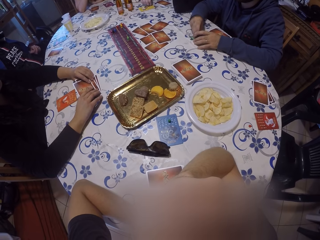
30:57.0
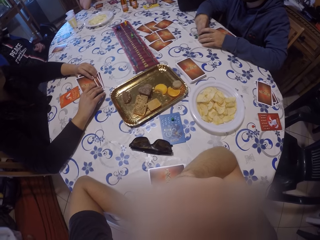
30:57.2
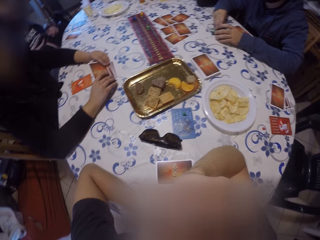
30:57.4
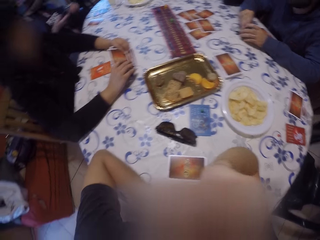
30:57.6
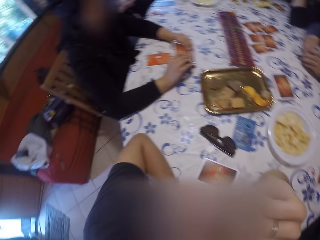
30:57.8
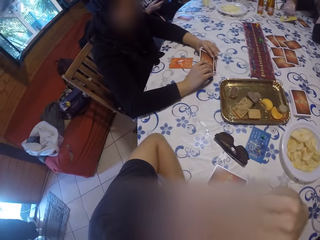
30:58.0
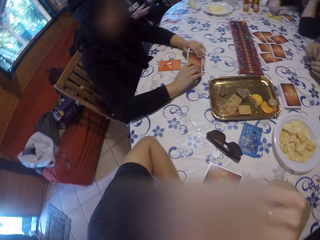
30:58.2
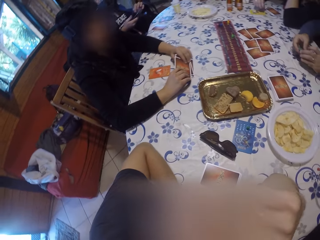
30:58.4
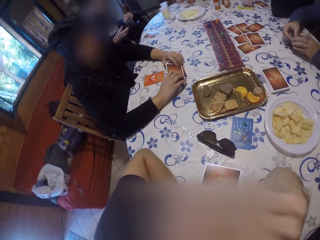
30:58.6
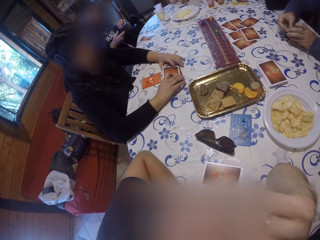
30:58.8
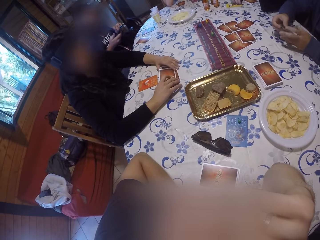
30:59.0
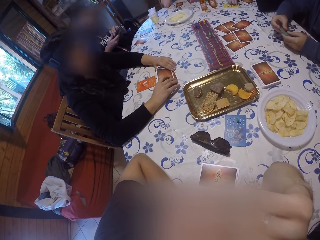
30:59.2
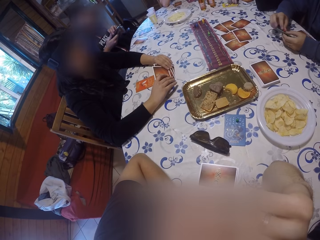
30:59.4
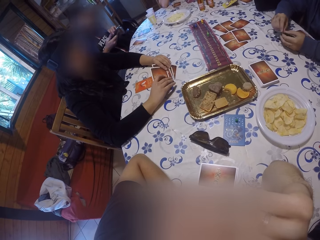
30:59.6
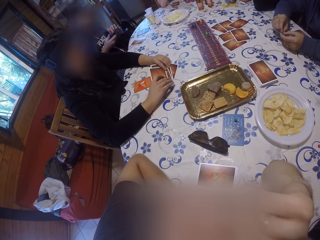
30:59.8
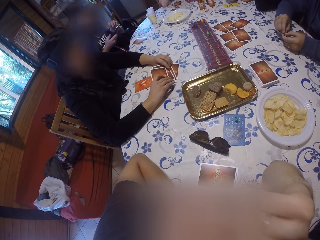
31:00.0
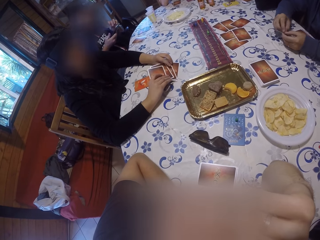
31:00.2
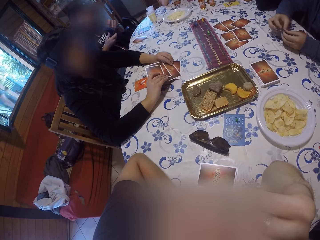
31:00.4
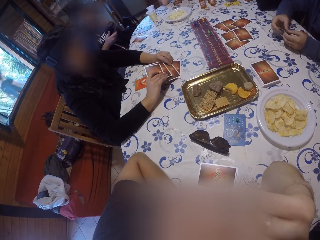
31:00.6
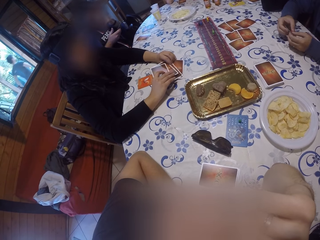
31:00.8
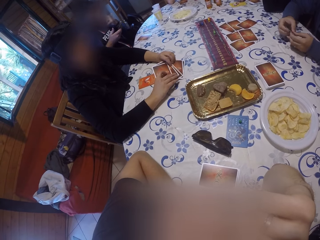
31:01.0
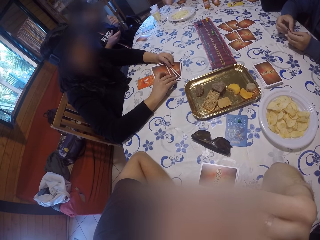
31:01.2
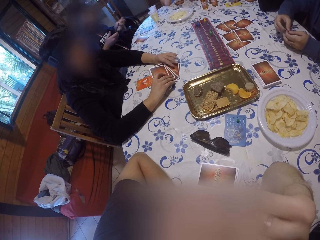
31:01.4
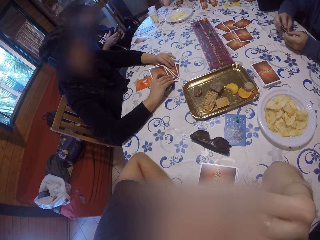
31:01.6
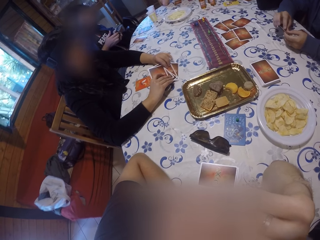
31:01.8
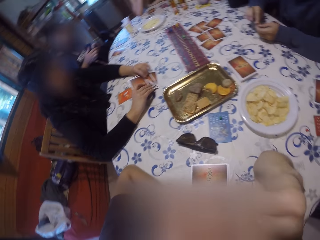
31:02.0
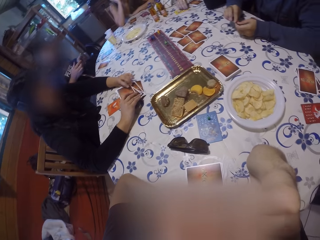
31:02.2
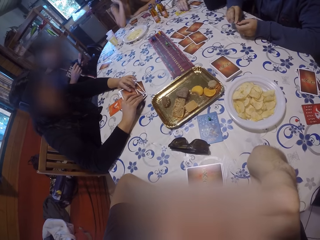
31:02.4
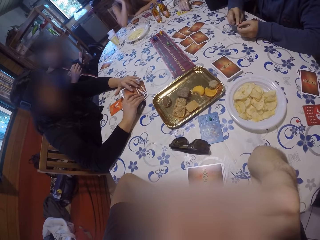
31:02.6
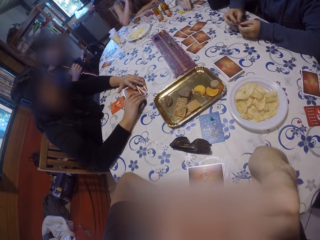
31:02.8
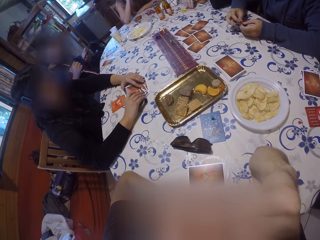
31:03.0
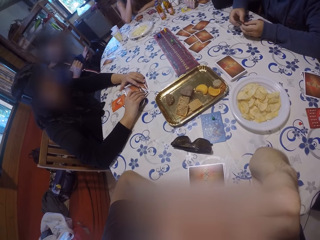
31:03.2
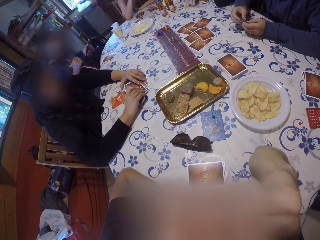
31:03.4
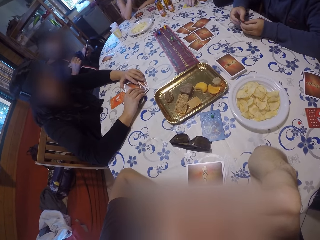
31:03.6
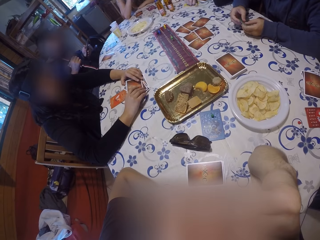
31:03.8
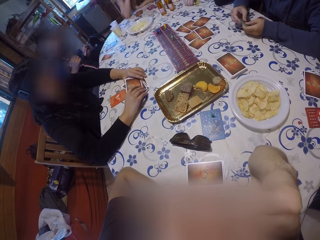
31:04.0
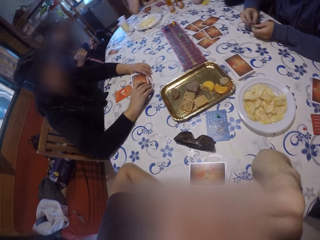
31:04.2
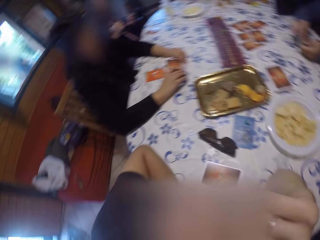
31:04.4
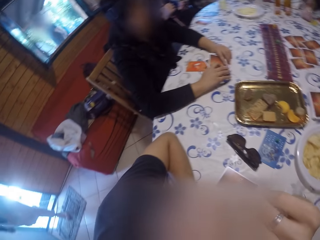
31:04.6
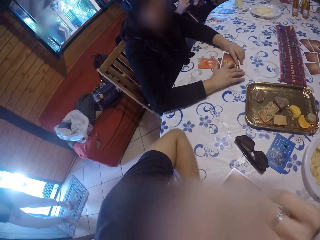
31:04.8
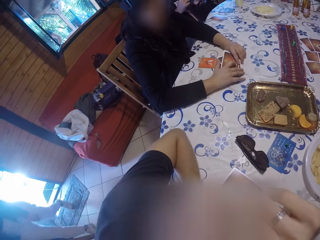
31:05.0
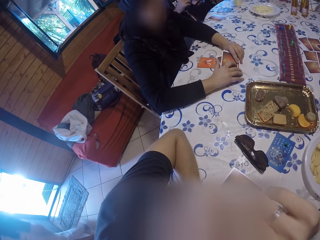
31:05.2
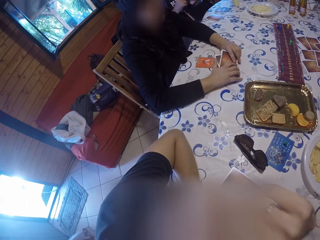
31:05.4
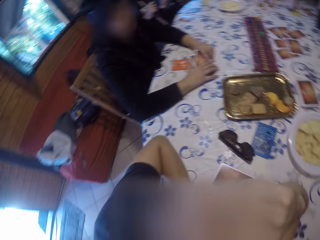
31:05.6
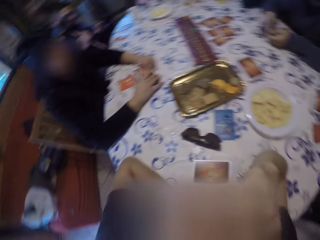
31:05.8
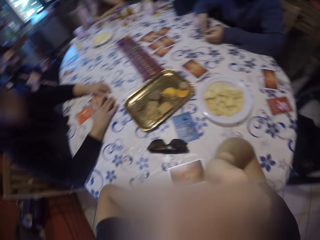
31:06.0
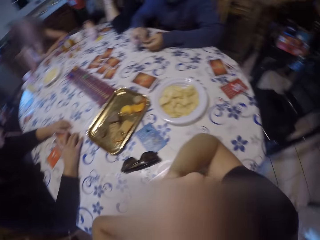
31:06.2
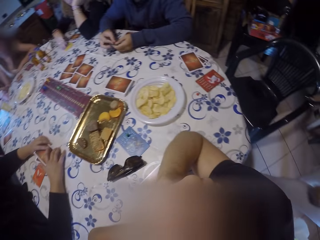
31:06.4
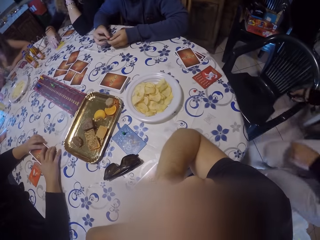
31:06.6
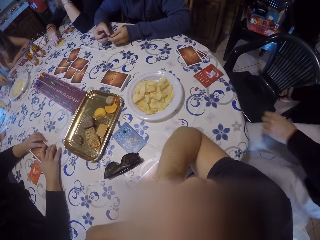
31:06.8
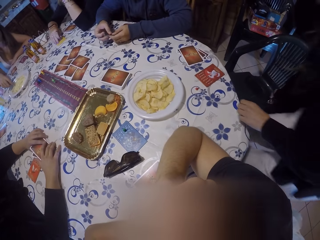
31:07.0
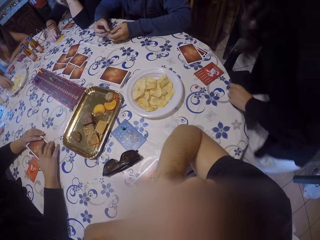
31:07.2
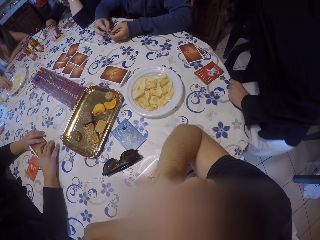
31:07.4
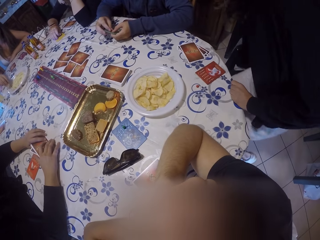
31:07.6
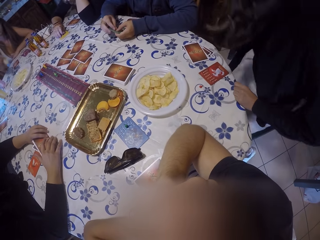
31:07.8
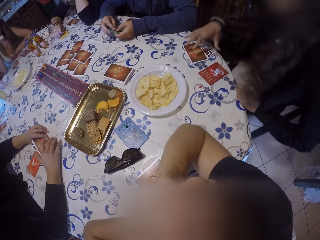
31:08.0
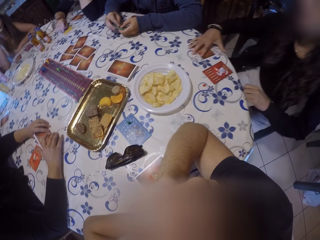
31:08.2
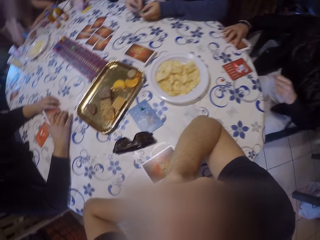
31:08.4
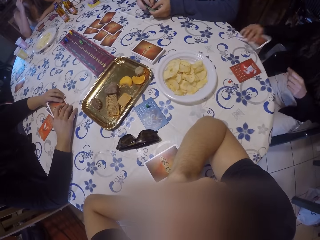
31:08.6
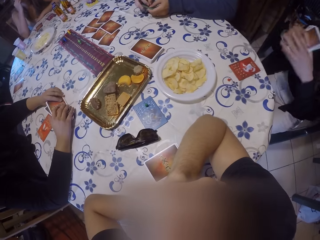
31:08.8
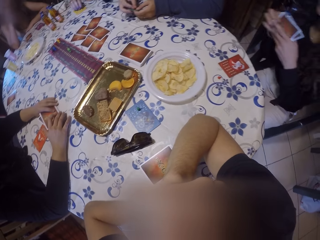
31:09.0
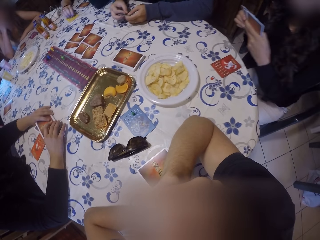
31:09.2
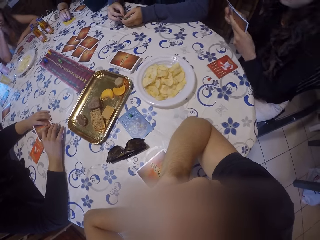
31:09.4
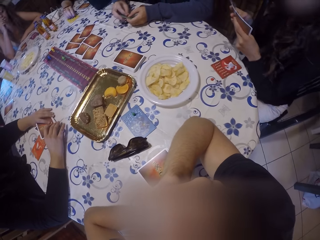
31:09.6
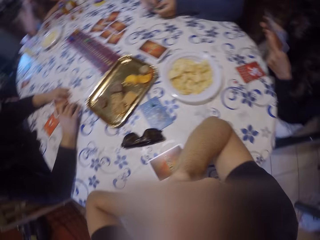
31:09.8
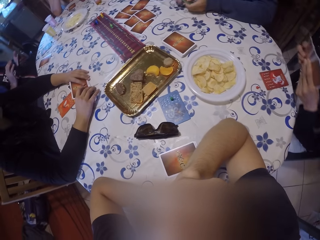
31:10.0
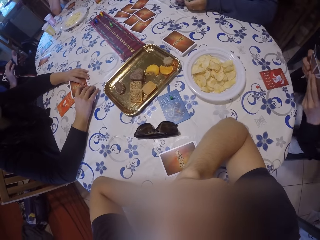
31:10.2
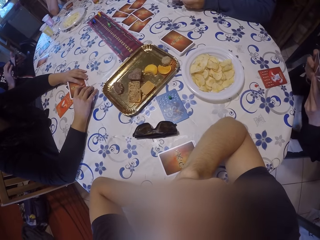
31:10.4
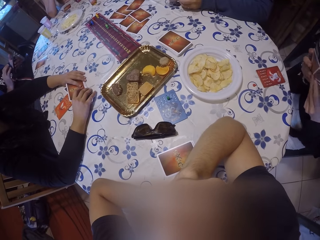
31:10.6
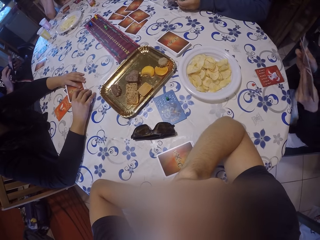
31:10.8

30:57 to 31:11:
A man touches the cards. The woman opens the cards with both hands and slides the cards. Another woman walks to the dining table. The other woman sits on a chair in the dining room and picks up a set of cards on the table with her right hand.

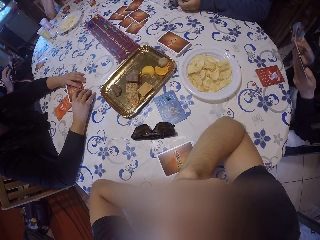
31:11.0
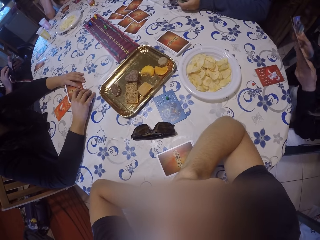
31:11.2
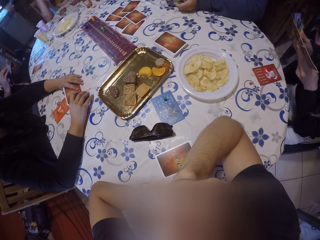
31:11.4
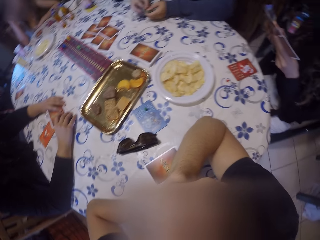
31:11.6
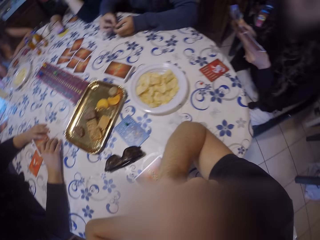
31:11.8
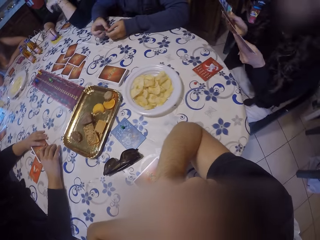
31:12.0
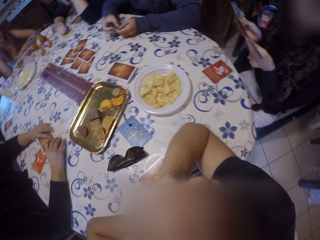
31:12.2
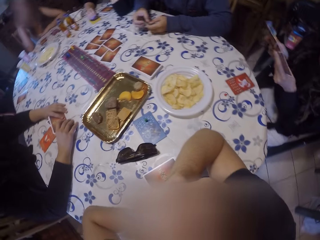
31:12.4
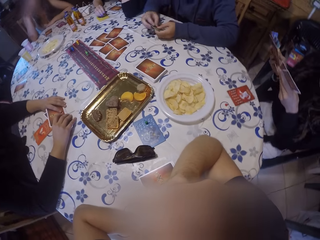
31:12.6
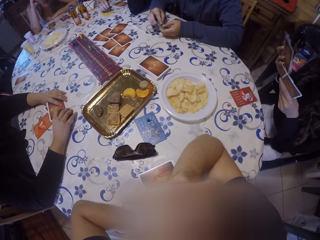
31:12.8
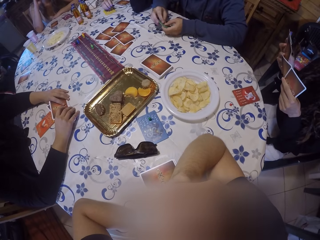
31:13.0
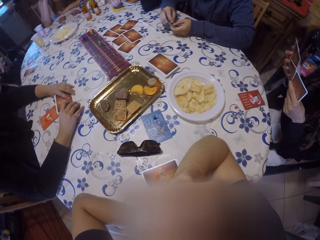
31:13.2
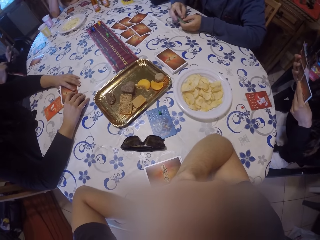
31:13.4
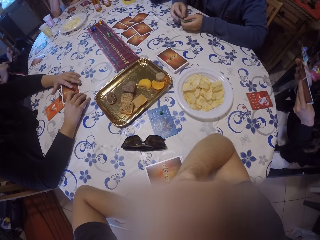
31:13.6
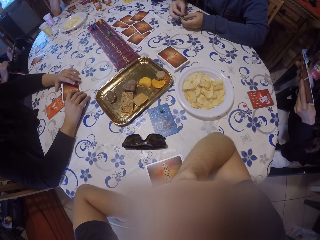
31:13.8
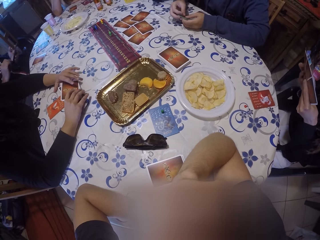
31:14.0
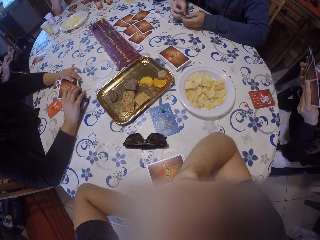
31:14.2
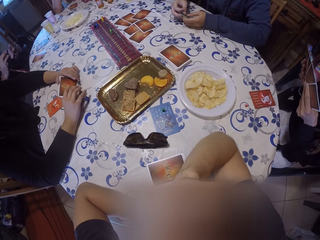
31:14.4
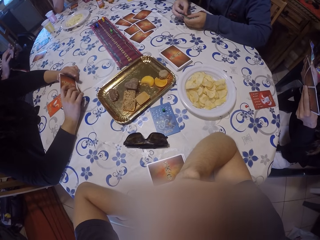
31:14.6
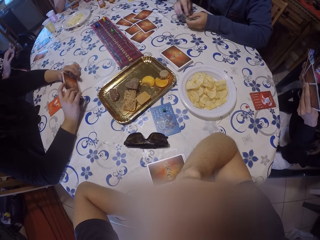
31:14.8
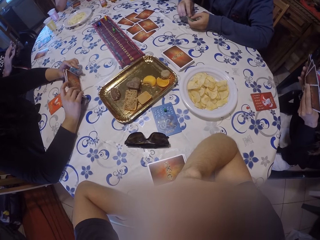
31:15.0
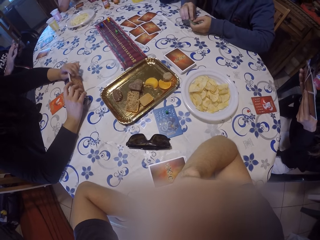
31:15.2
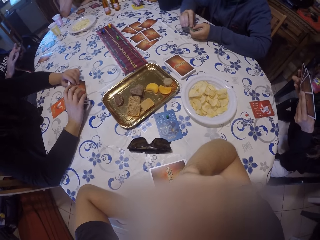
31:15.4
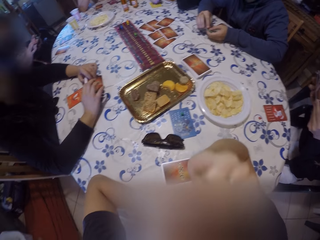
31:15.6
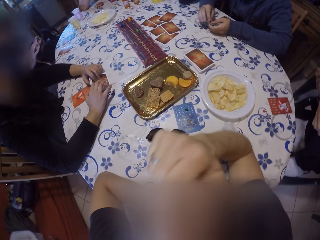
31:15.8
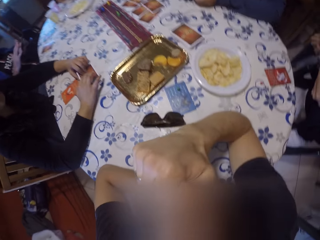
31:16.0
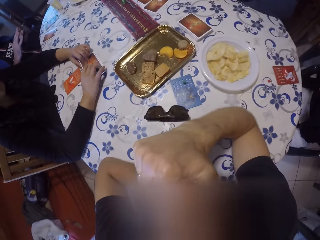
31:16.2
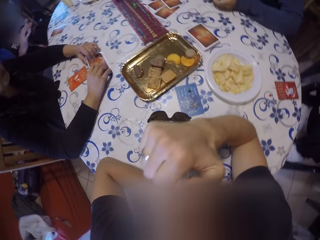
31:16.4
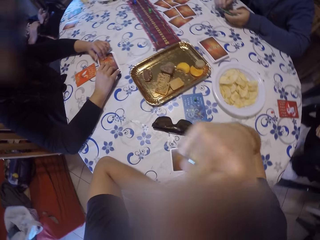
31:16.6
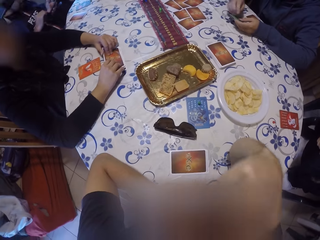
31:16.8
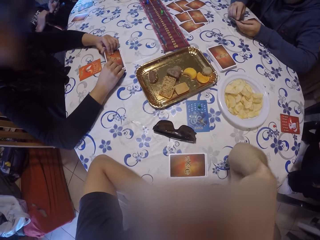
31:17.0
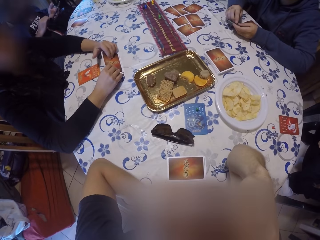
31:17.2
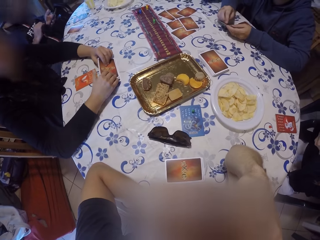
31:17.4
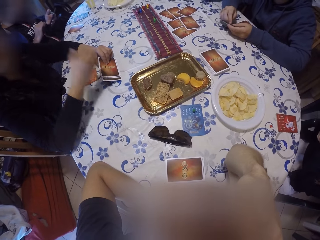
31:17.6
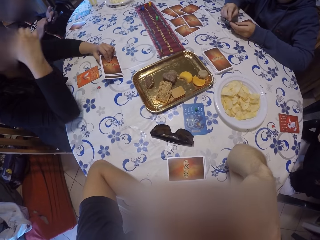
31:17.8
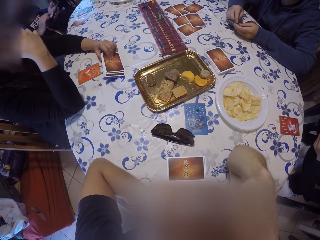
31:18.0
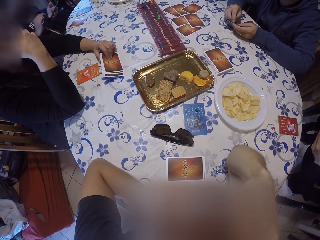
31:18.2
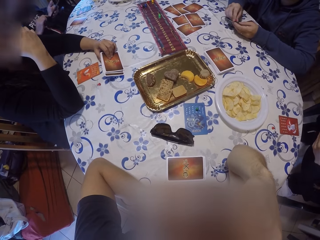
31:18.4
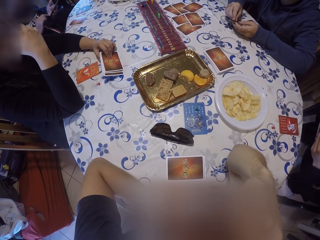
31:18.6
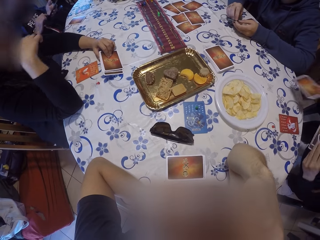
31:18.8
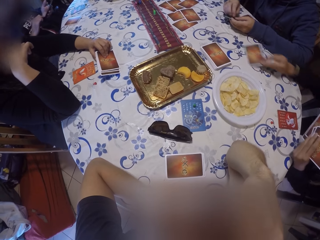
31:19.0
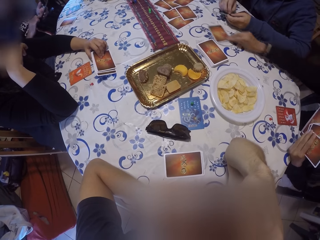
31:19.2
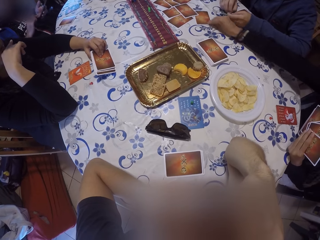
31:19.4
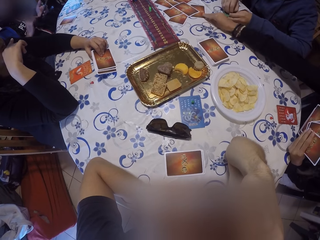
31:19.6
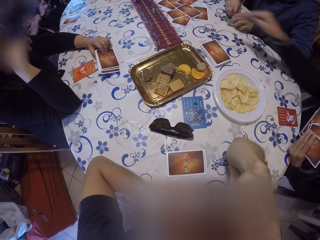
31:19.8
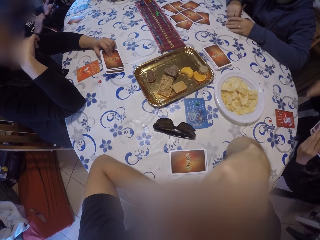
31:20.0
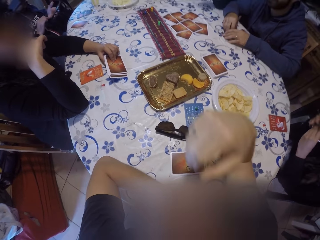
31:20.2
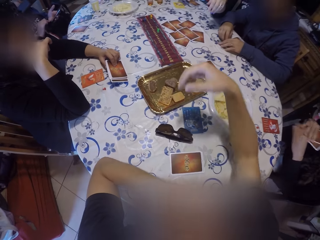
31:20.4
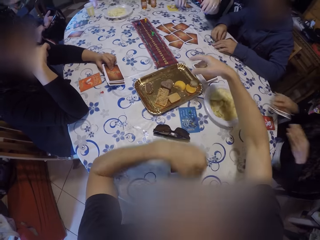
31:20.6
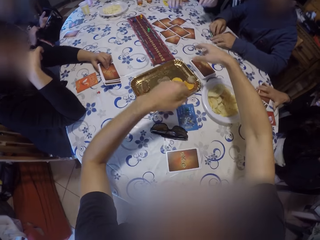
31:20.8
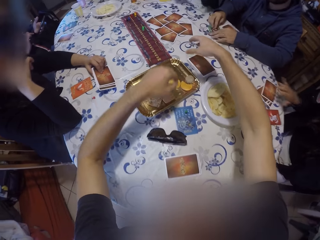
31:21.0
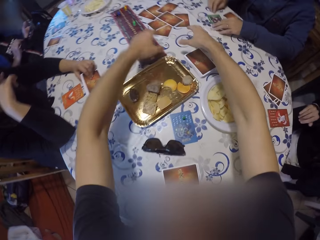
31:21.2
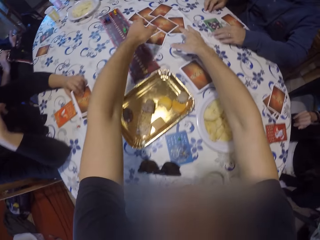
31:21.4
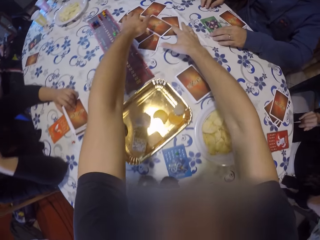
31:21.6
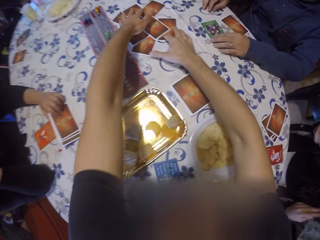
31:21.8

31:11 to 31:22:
A woman slides the cards. Another woman holds the cards. The camera wearer touches the face. The other woman raises a hand. The first woman puts a card on the table with her right hand and drops the set of cards on the table with her right hand.
